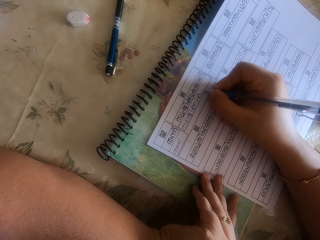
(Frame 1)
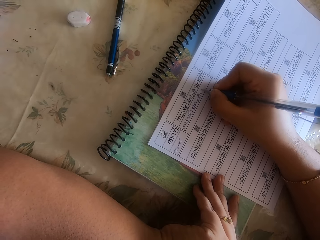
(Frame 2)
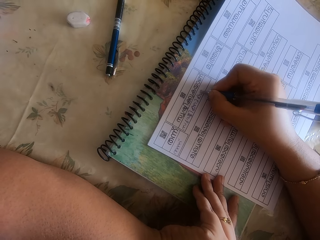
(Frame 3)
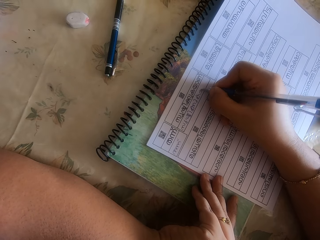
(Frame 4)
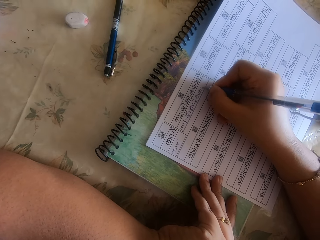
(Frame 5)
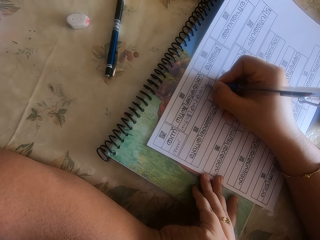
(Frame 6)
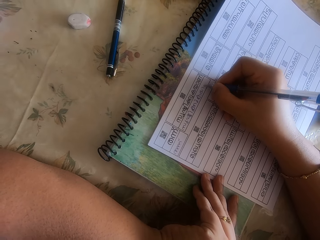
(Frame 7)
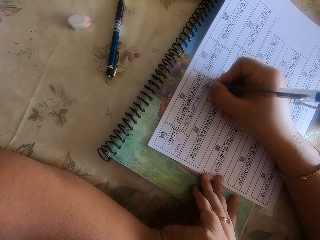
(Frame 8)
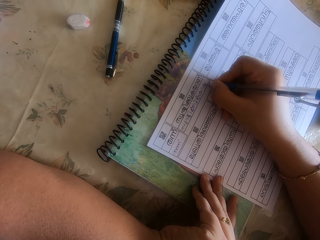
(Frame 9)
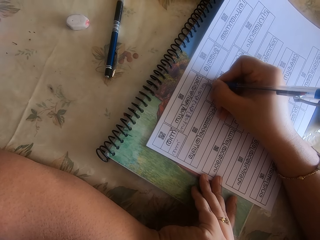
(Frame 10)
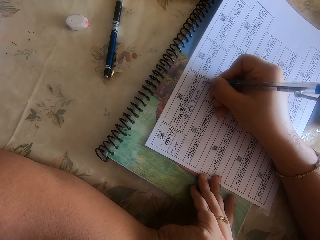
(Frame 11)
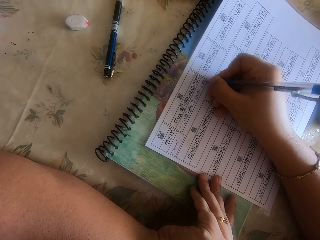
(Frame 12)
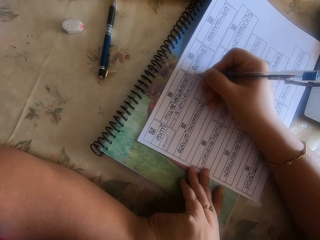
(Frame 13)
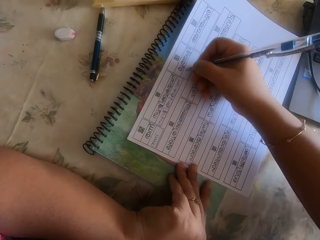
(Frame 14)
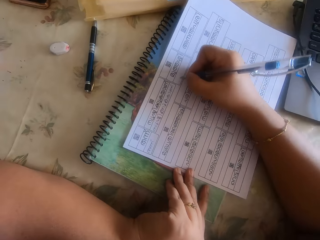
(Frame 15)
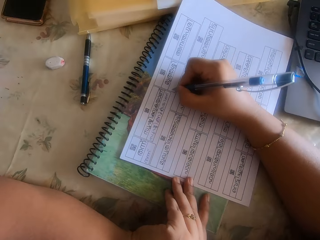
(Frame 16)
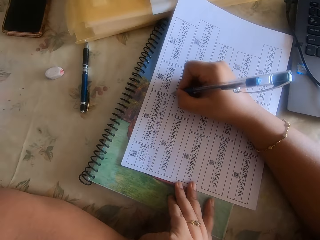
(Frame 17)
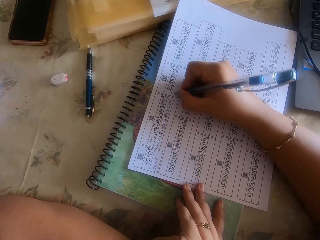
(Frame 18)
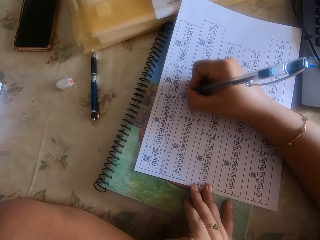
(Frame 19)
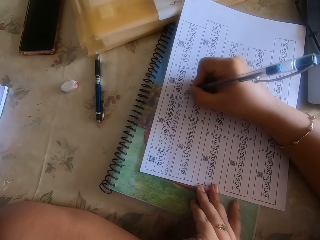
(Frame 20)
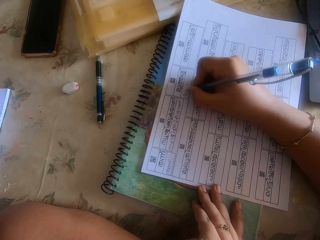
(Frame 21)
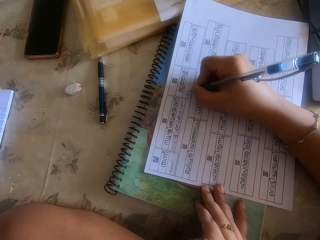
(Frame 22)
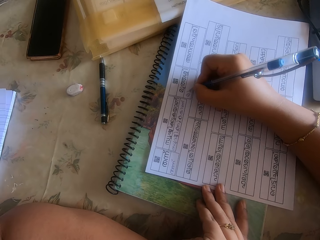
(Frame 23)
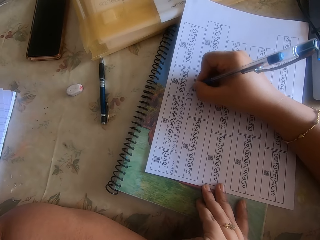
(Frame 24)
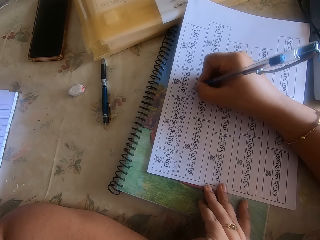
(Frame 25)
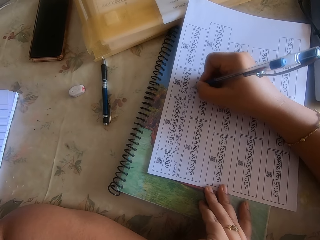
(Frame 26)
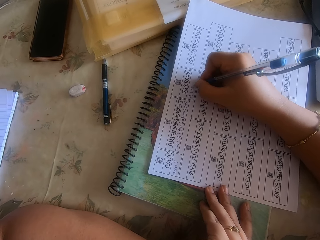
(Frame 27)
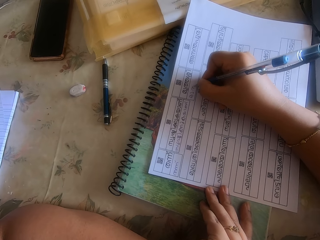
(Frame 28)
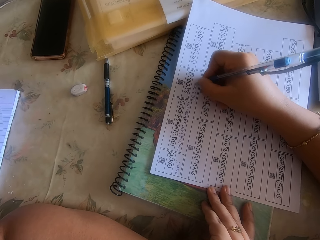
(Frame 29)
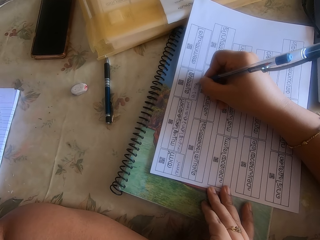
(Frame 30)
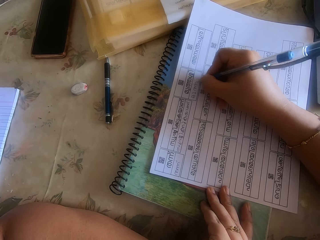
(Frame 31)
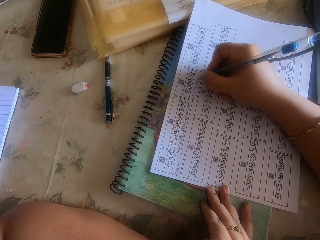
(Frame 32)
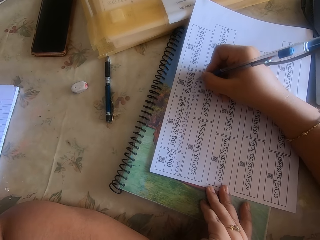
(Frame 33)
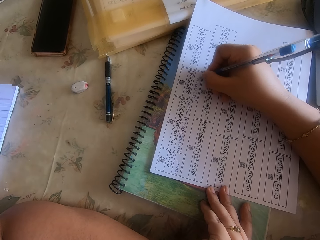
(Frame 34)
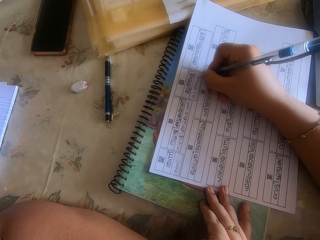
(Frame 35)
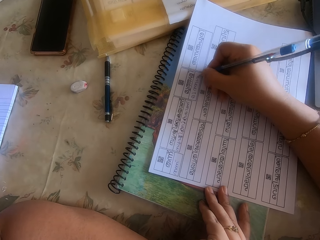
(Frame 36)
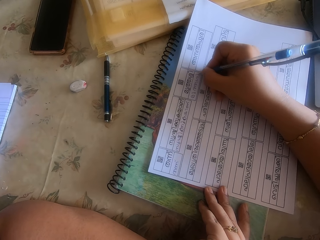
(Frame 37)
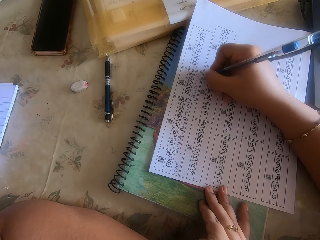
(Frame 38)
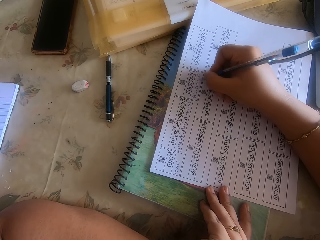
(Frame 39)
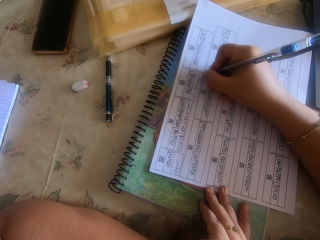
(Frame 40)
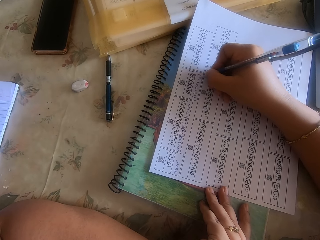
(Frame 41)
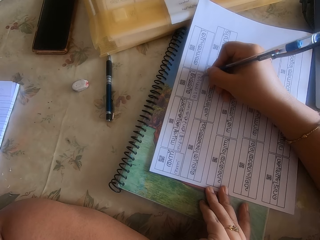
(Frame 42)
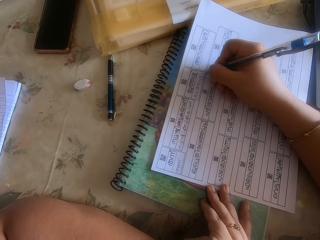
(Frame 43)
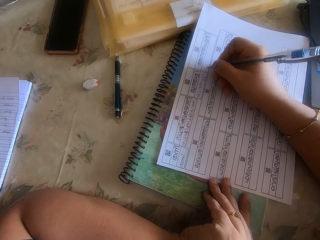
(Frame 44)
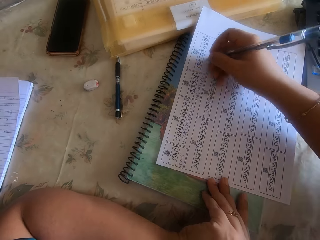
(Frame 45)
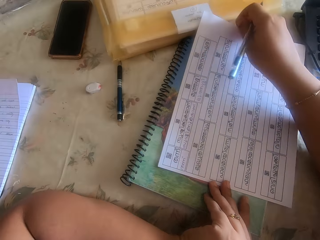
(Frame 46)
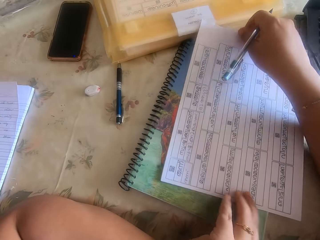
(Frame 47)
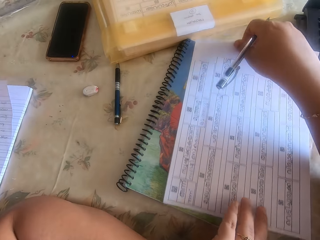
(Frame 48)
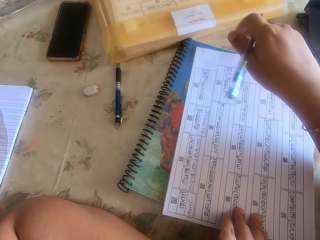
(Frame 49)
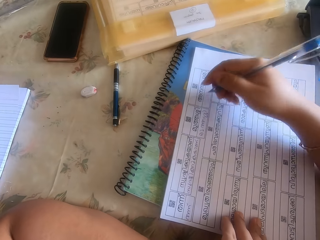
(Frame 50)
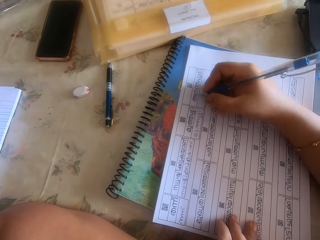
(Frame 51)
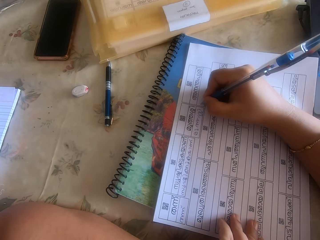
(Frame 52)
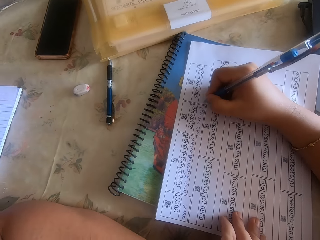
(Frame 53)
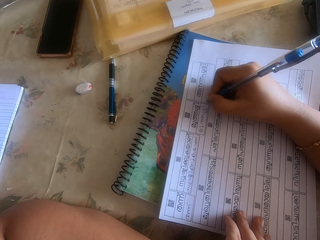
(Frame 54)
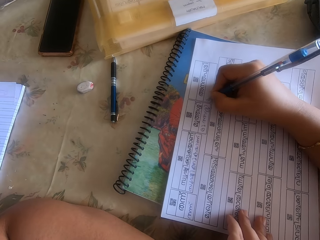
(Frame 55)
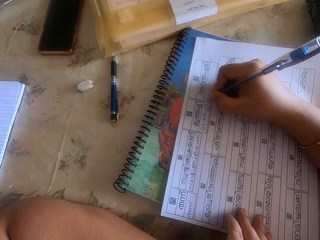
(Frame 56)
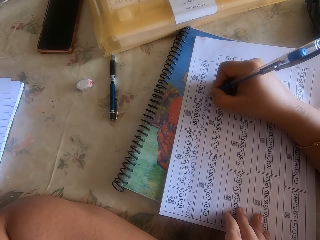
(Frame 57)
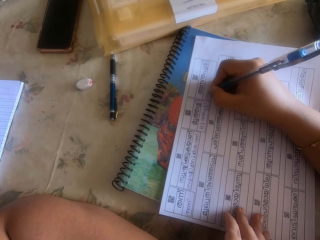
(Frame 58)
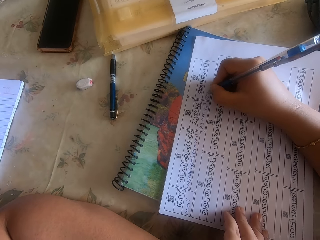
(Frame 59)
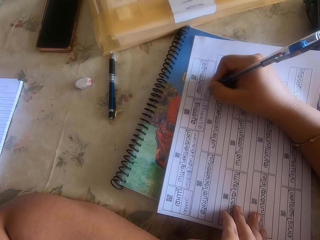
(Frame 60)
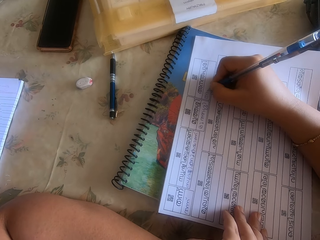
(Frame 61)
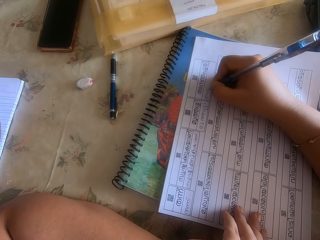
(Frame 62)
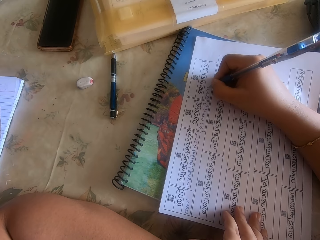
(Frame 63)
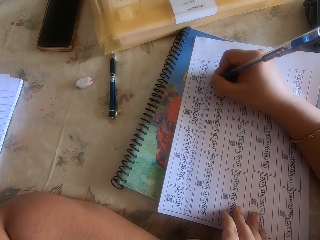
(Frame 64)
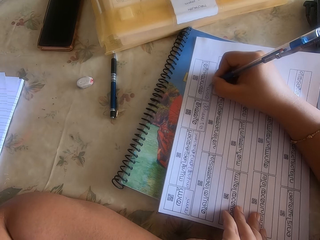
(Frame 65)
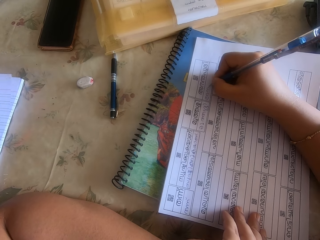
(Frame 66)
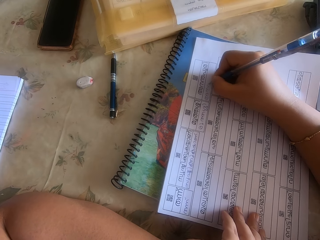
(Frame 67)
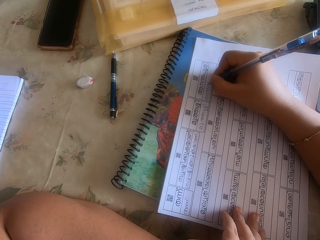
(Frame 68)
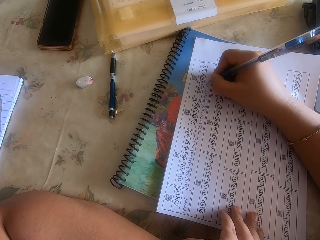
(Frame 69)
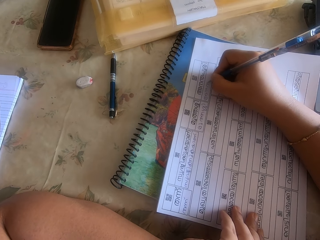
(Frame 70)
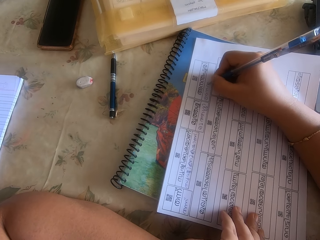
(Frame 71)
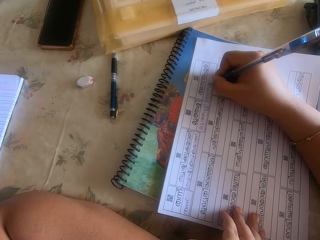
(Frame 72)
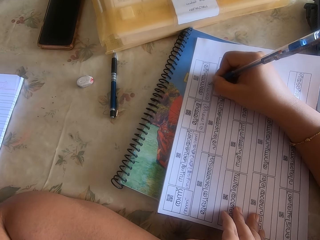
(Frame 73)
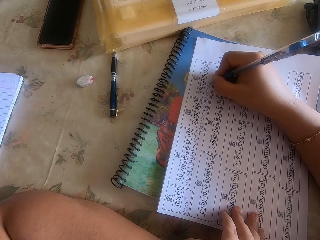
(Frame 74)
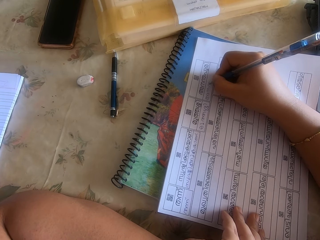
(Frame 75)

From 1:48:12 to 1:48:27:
The camera wearer moves the papers on the book with her right hand. She writes on the paper with the pen in her right hand.

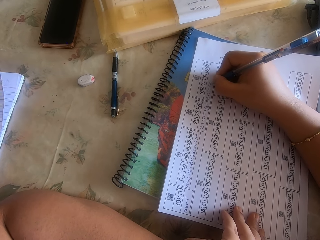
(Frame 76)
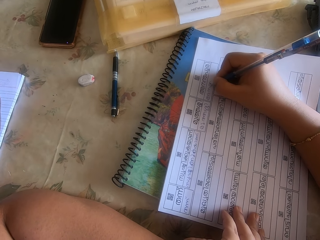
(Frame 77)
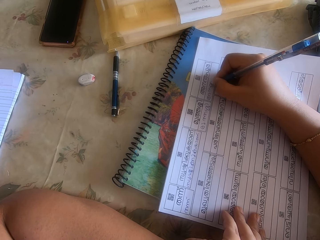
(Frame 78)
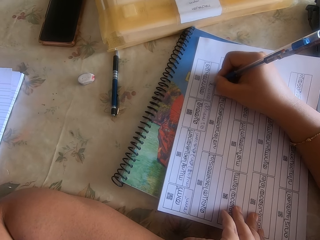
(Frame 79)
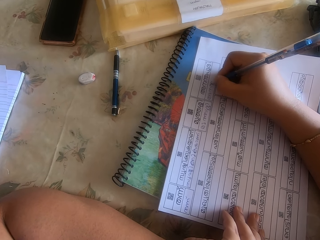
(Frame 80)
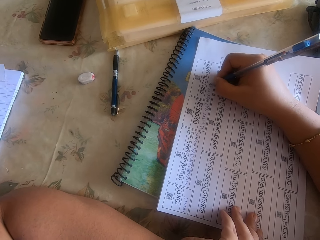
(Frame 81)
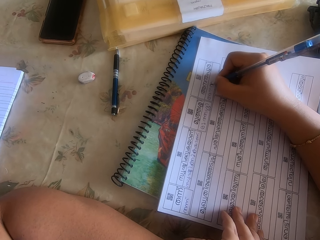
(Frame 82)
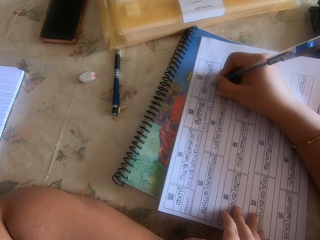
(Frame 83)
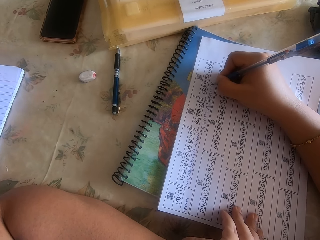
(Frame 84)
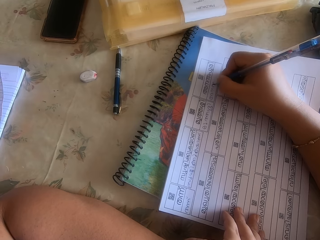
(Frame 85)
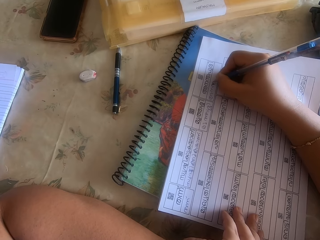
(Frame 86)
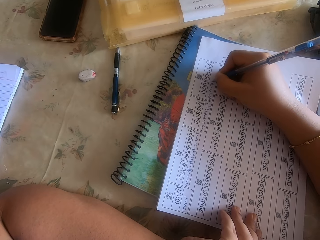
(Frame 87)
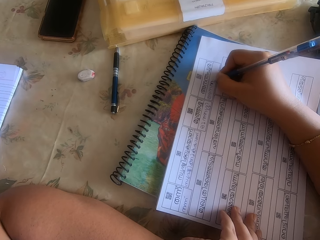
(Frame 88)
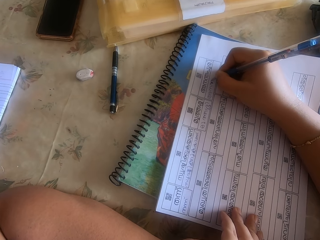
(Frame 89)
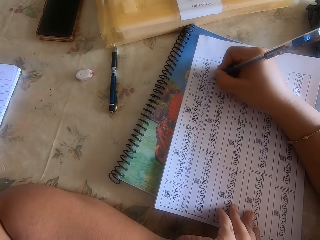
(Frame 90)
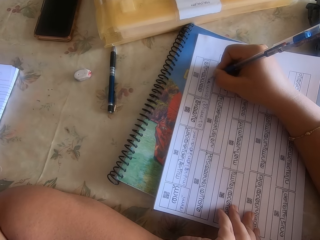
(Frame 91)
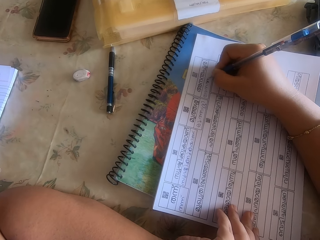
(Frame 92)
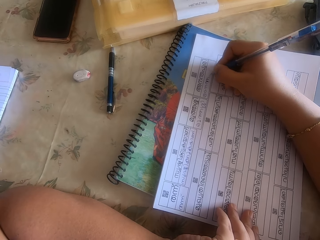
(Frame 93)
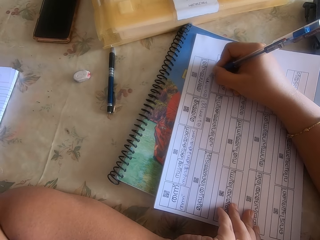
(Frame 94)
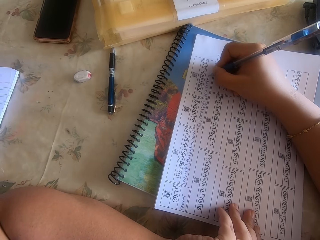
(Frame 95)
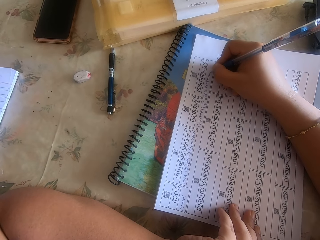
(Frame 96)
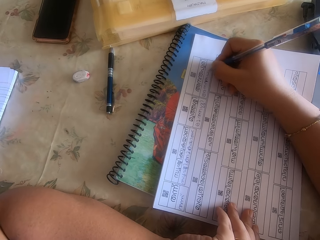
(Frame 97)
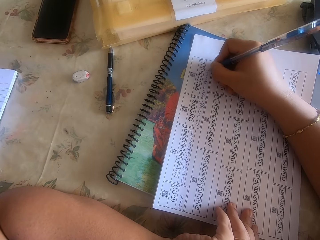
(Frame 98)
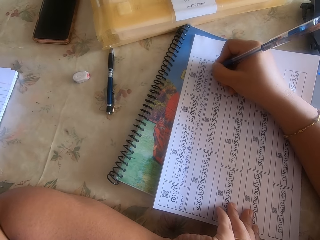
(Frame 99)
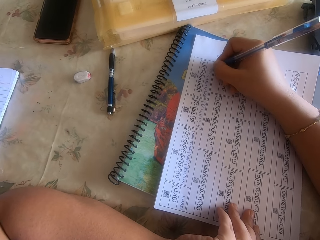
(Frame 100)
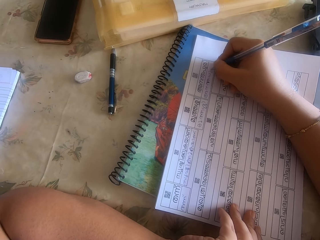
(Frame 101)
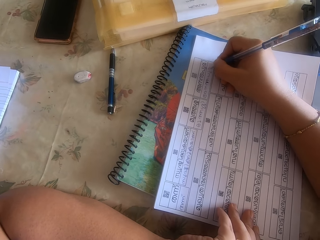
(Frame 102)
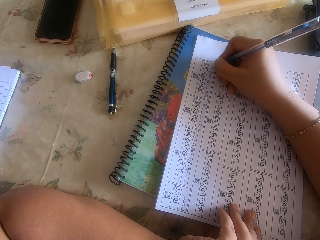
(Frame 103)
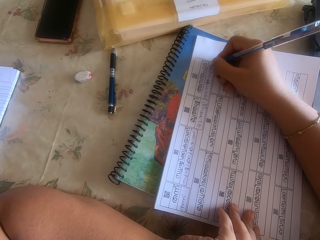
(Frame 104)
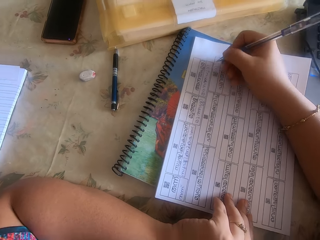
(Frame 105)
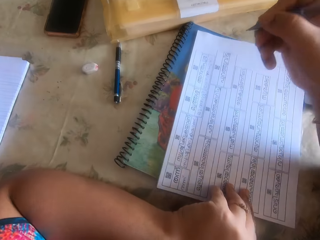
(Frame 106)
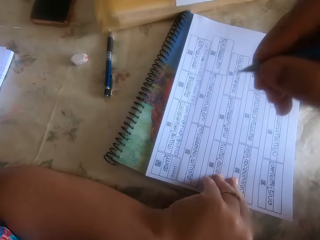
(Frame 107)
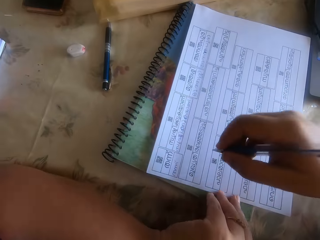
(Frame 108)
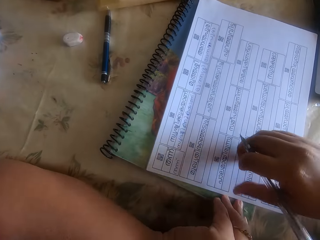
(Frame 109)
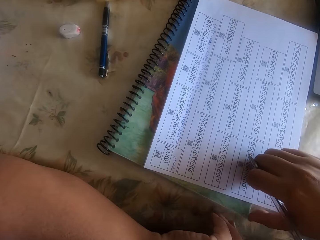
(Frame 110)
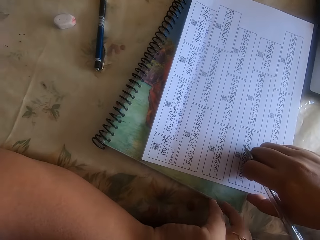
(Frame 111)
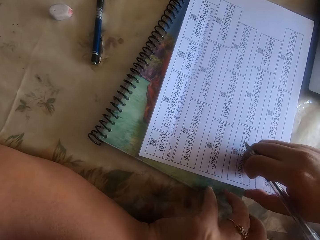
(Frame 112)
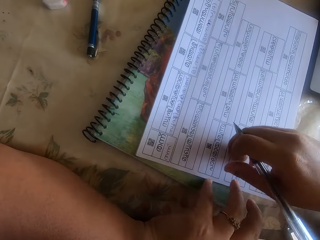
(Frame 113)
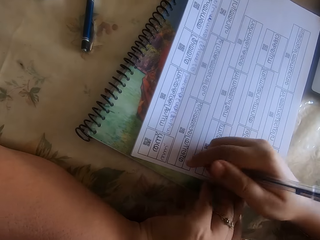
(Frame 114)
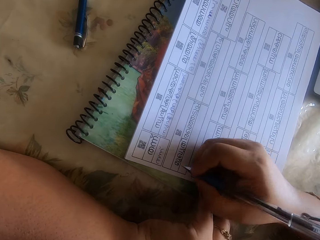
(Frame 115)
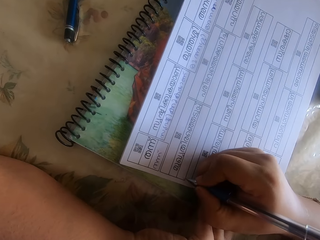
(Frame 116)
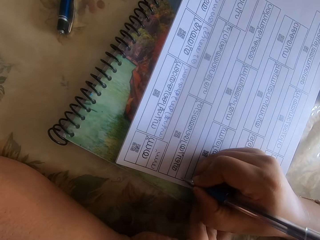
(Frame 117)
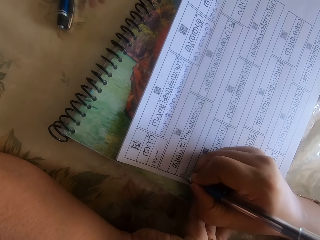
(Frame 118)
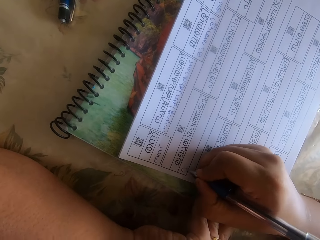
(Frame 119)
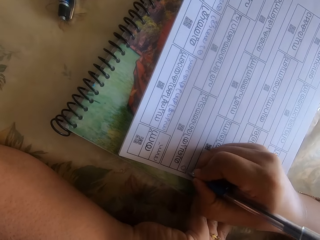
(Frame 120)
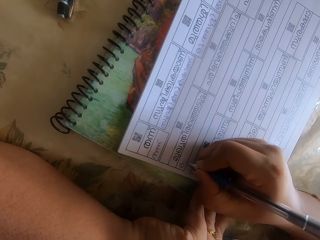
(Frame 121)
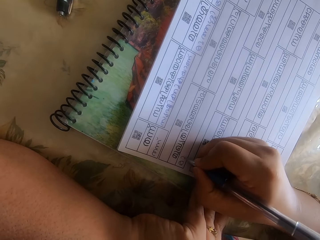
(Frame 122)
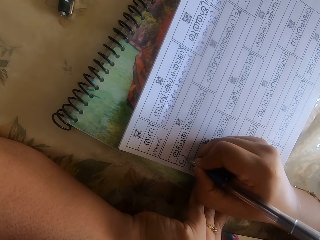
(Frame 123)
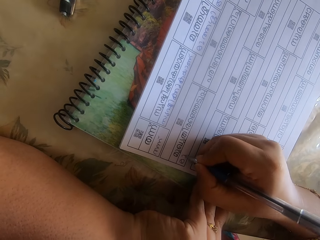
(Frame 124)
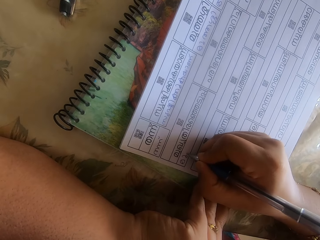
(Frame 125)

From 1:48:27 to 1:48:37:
The camera wearer moves the papers with her left hand. She moves the papers with her right hand. She places her left hand on the papers on the book. She places her right hand on the papers on the book. She writes on the paper with the pen in her right hand.
